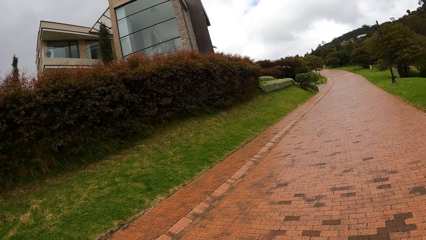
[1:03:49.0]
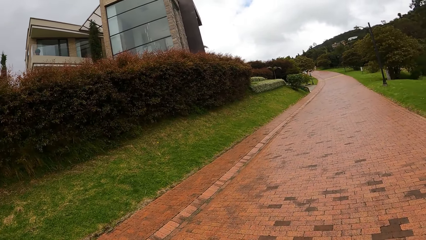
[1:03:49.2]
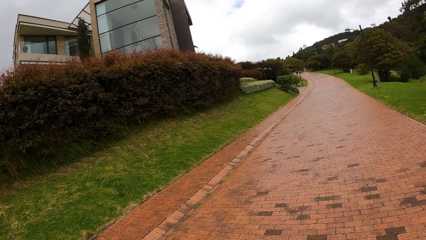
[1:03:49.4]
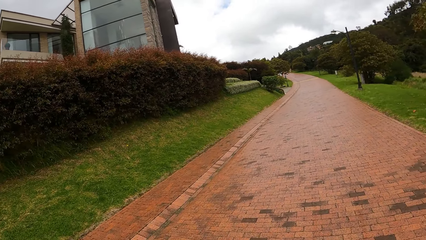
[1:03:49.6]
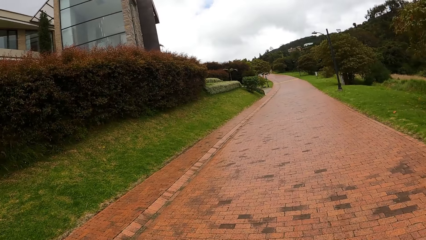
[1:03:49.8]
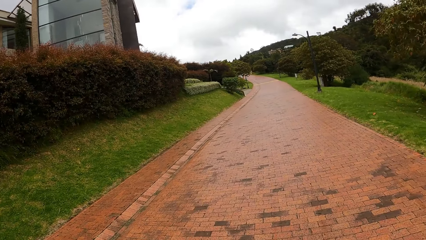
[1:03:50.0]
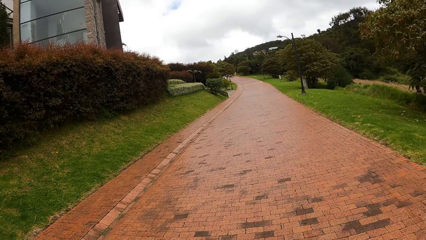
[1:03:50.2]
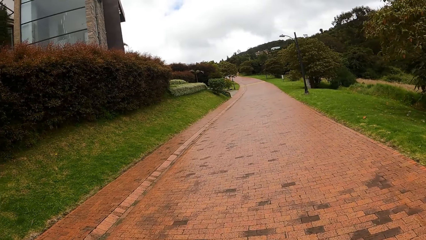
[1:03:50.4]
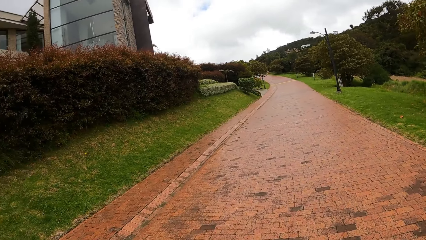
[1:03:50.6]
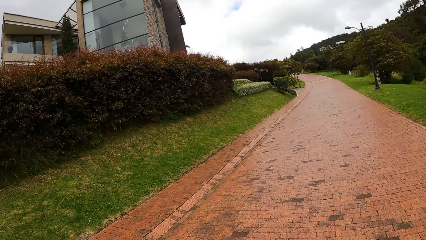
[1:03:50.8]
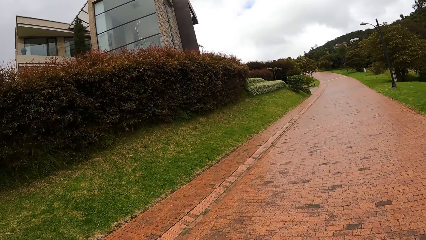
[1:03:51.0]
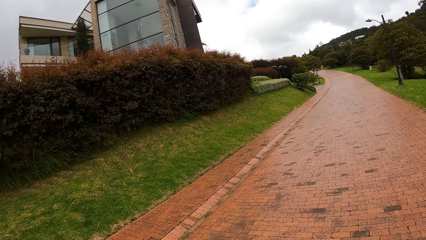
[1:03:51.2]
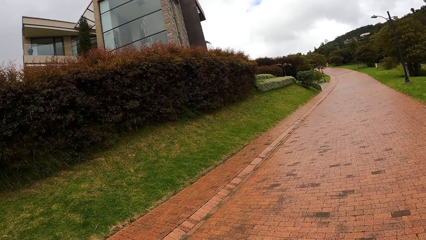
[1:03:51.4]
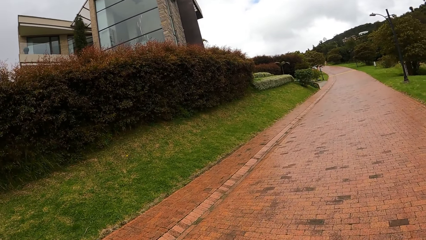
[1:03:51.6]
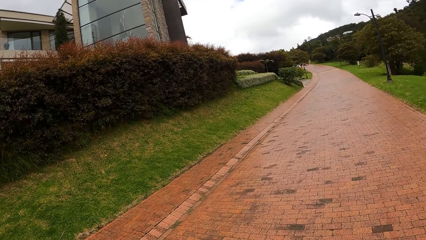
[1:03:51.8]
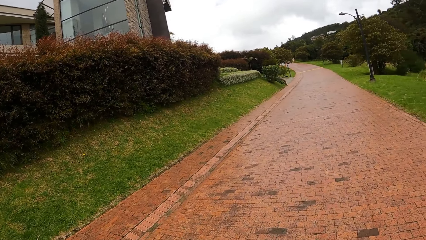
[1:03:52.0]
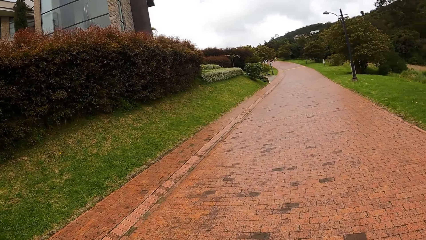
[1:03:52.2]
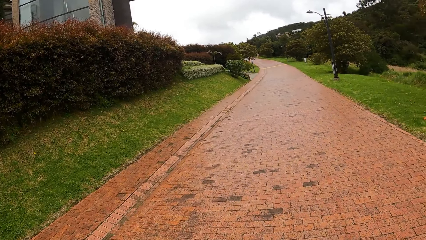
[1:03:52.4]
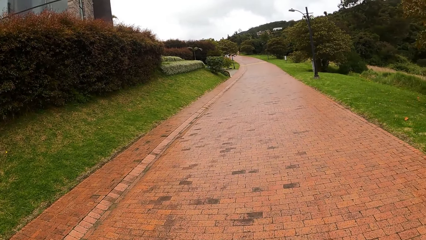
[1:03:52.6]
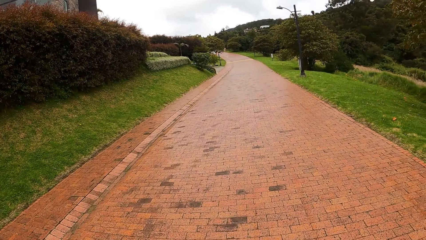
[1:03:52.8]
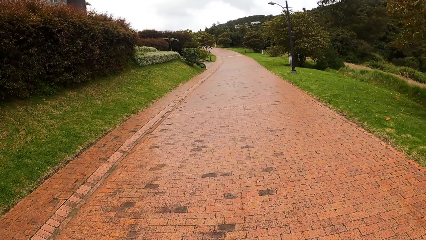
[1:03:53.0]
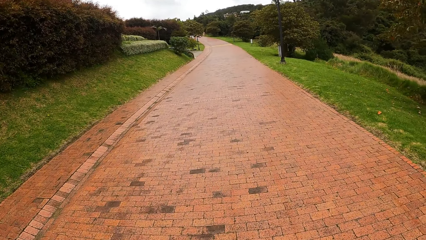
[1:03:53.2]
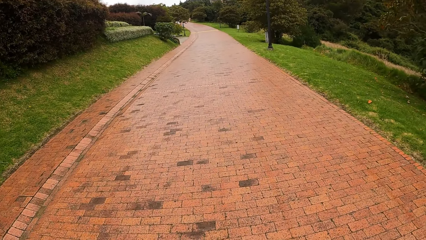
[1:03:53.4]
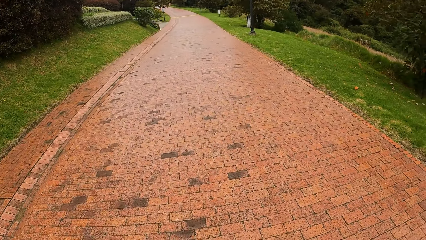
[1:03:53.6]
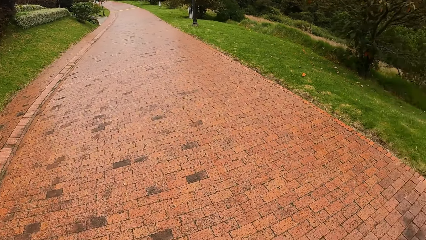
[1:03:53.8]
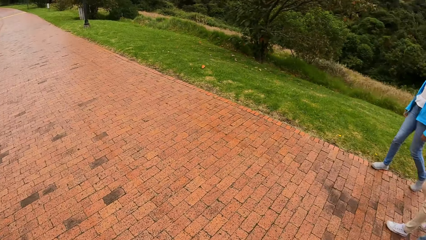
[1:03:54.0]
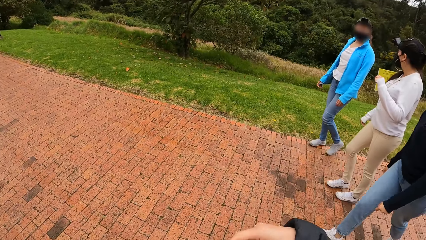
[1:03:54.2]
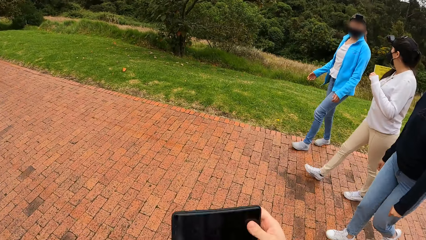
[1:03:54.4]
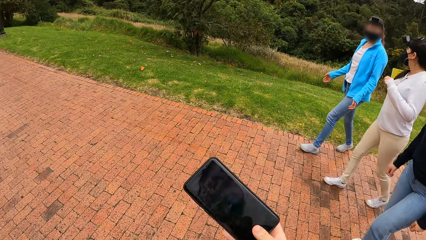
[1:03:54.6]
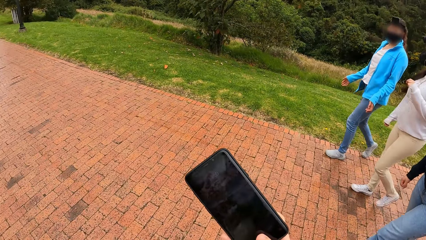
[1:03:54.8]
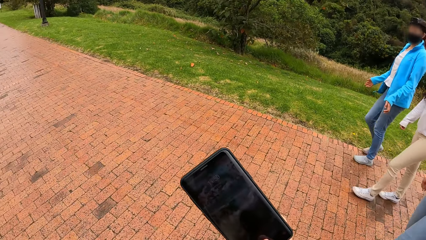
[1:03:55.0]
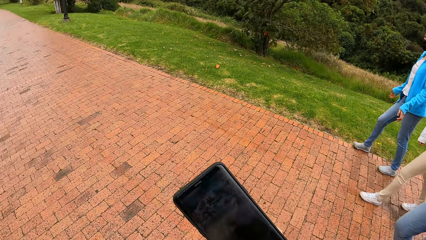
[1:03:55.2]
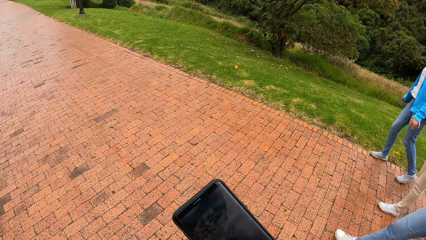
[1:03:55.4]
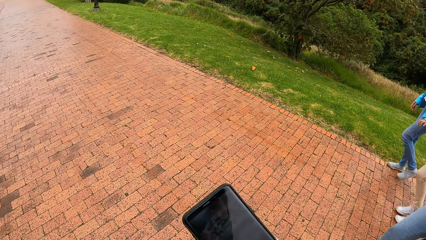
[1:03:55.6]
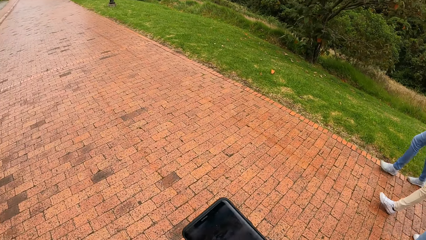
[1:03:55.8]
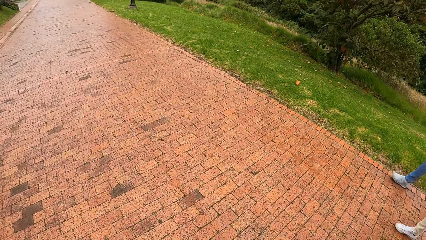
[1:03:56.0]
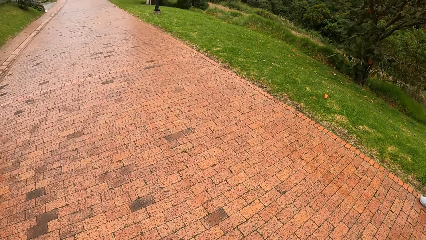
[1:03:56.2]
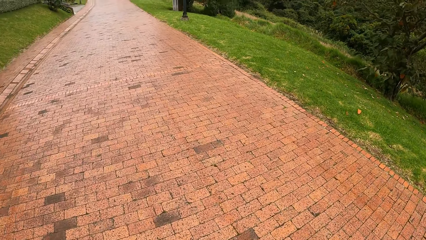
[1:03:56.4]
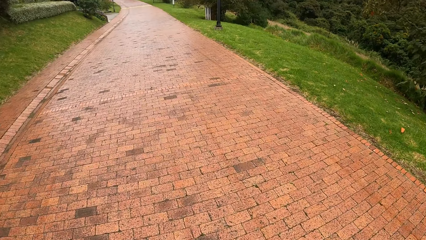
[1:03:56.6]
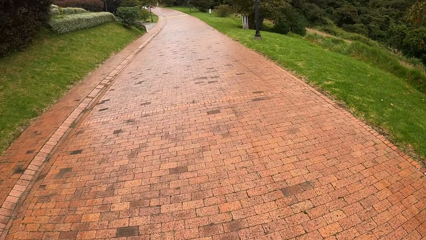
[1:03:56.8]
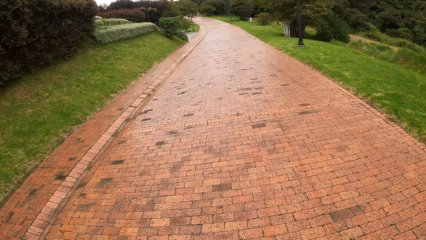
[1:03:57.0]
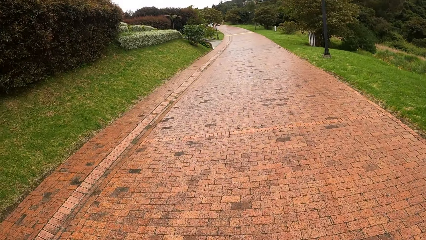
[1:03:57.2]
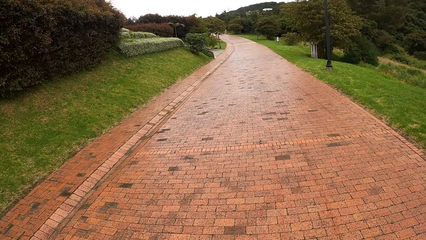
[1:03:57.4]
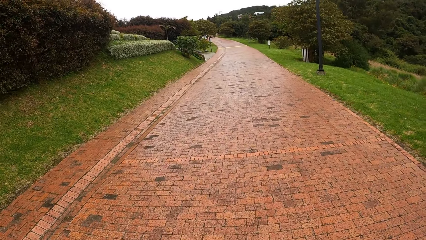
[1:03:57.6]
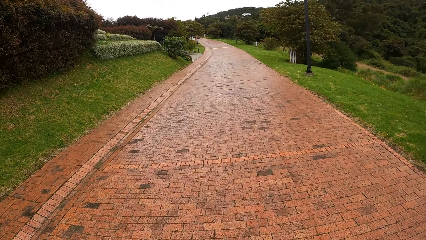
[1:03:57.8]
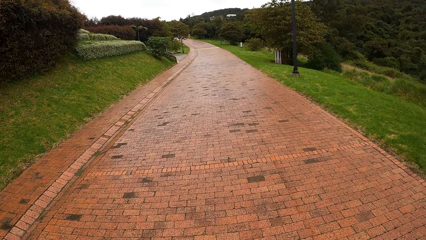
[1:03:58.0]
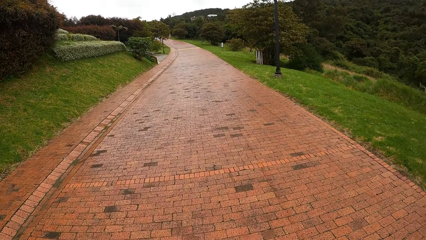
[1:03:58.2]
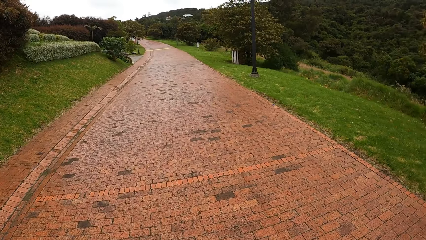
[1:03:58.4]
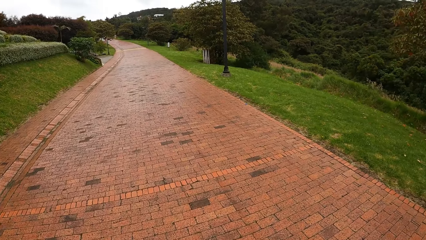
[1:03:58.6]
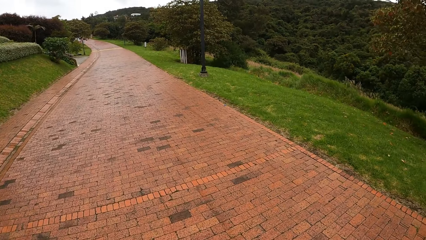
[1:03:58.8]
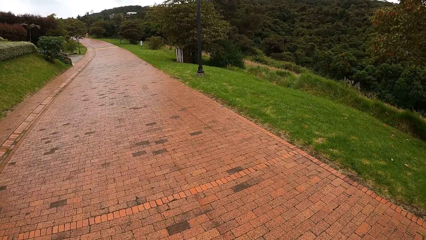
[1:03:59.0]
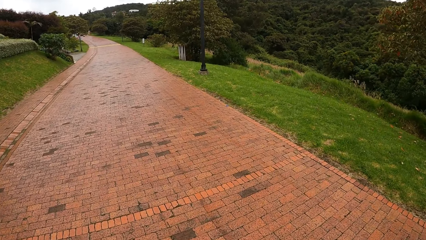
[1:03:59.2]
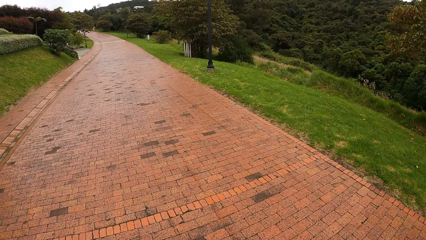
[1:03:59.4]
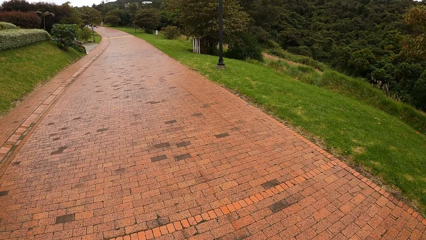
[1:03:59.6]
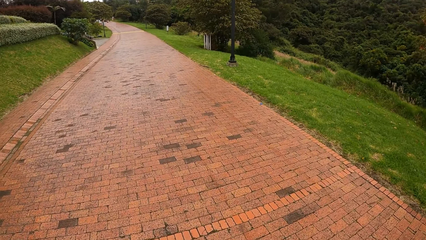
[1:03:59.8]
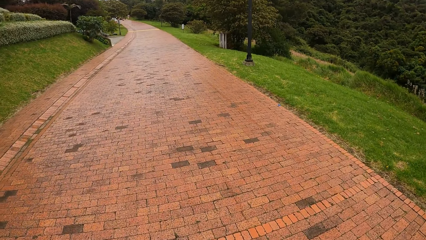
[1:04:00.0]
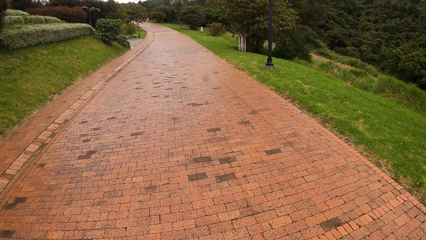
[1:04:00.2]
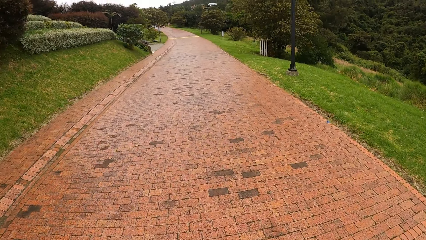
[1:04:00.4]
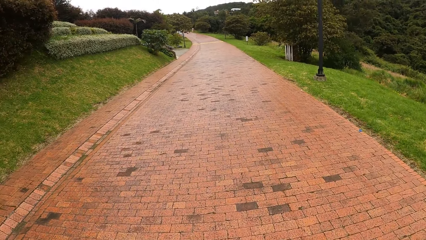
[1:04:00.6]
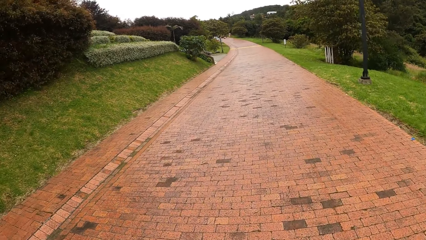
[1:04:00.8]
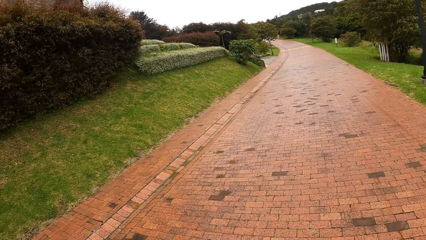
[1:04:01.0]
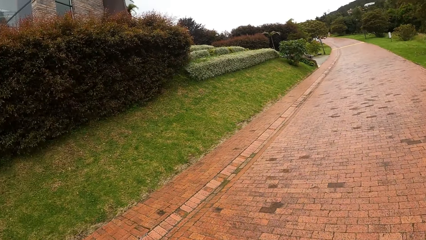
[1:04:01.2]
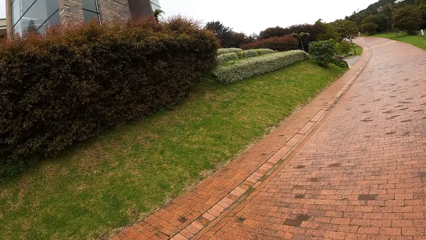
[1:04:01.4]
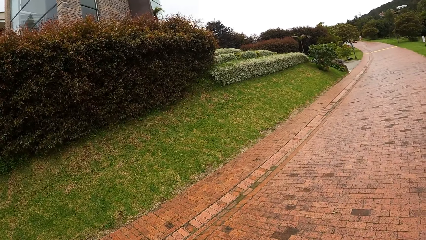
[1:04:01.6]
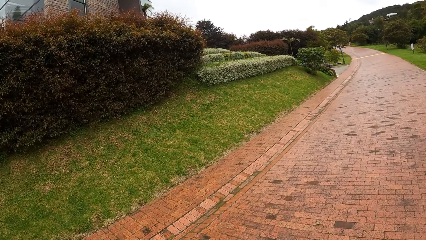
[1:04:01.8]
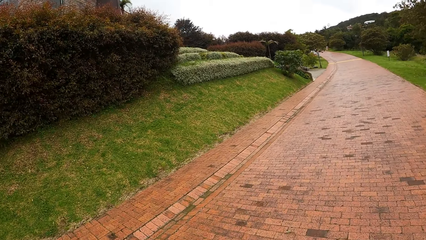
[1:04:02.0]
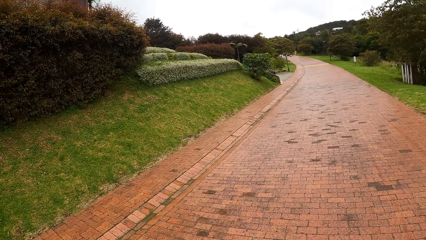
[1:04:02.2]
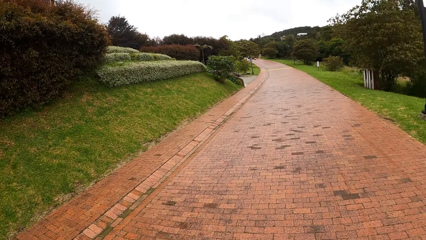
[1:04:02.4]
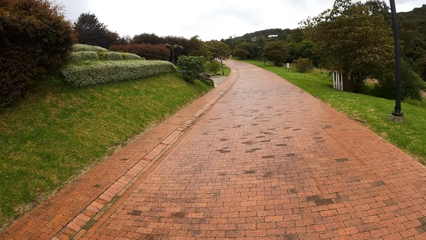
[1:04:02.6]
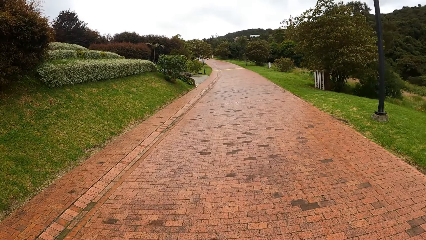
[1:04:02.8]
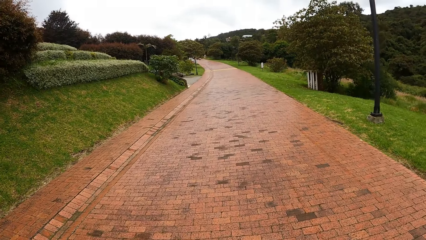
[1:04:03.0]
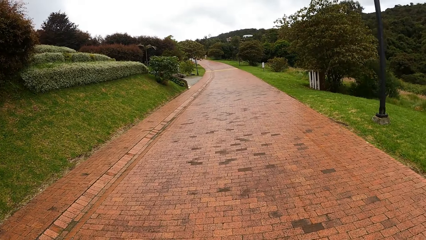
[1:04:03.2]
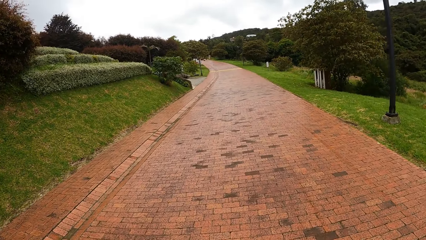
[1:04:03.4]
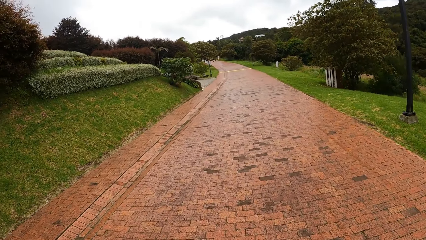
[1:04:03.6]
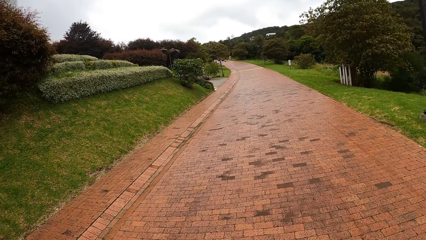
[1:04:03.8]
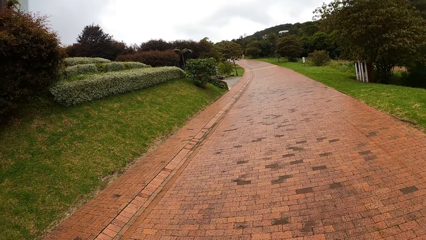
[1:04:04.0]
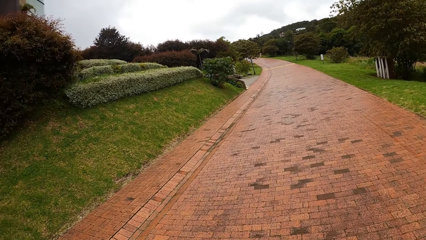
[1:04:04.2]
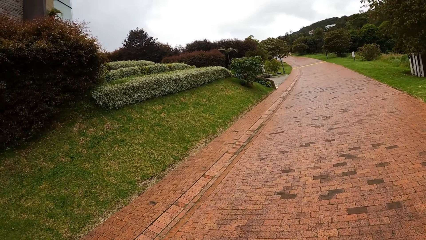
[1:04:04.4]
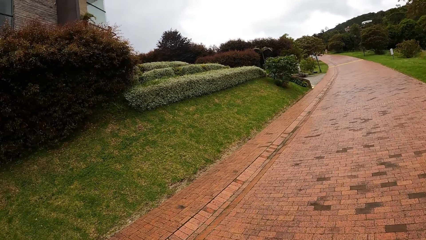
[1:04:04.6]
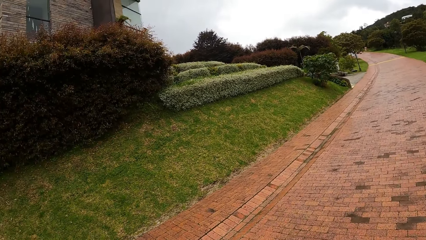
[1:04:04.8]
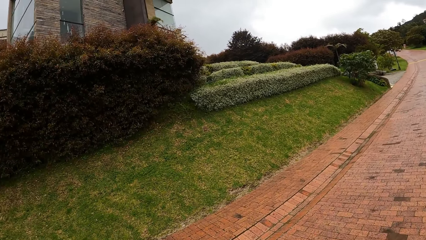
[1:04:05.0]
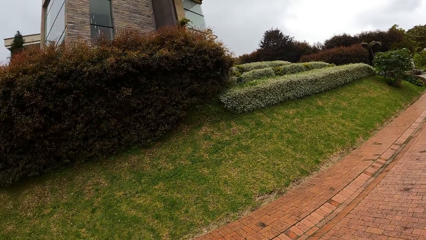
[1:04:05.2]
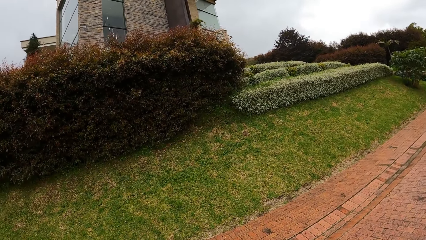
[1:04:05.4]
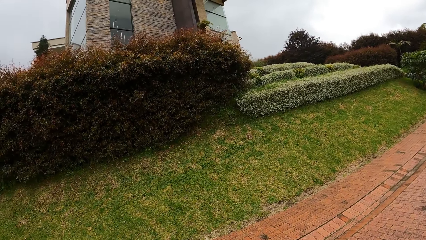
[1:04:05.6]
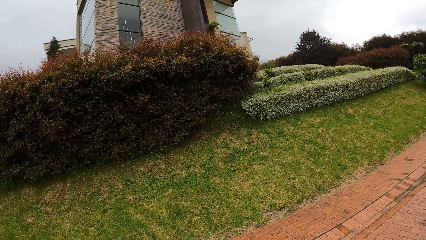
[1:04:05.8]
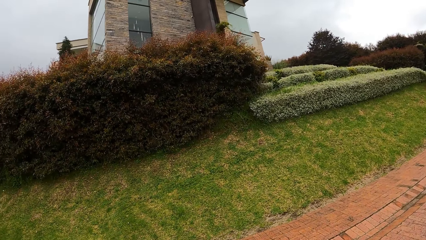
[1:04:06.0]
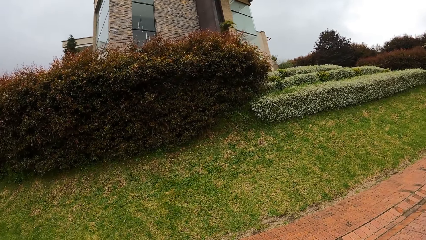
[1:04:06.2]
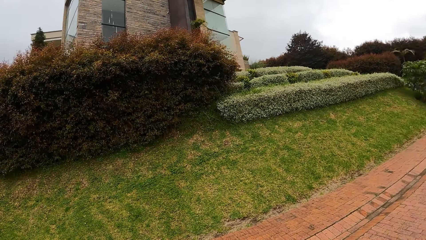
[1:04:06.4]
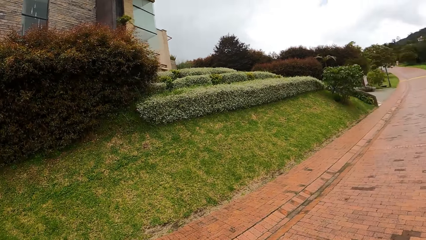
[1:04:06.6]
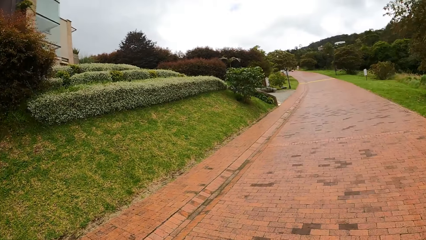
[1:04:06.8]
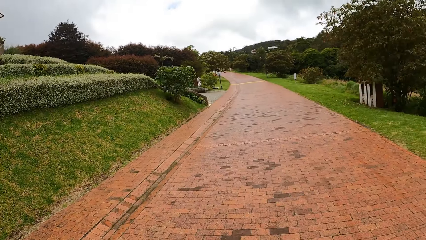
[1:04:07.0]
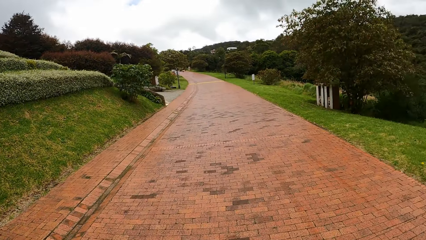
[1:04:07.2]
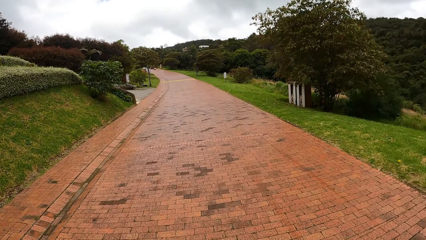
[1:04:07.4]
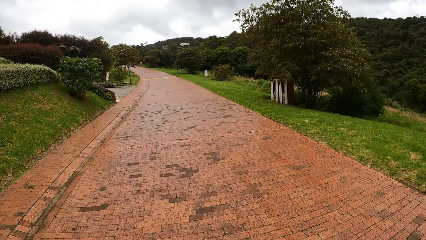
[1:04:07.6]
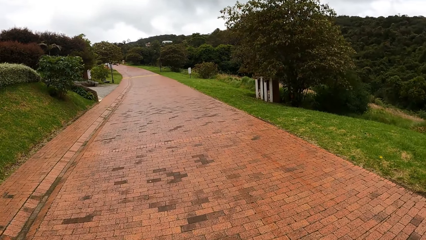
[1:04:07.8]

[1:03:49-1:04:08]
The camera wearer holds her phone with her right hand. She looks at the phone. She walks on the sidewalk.
